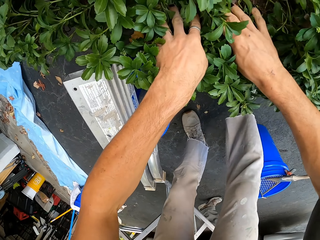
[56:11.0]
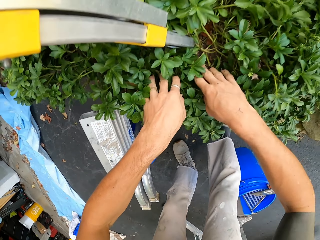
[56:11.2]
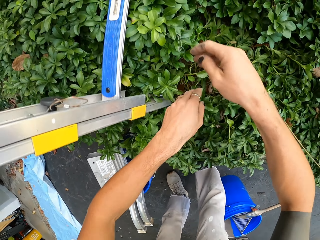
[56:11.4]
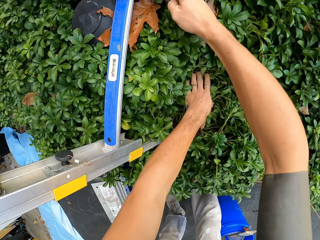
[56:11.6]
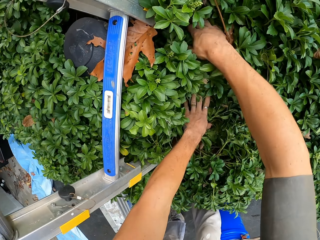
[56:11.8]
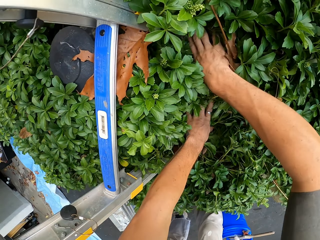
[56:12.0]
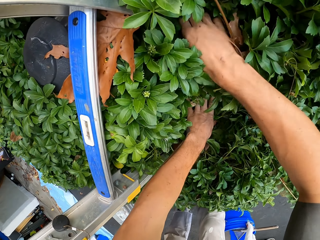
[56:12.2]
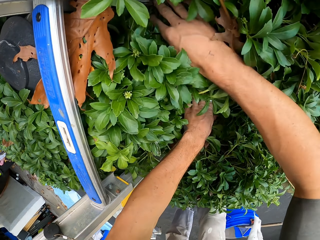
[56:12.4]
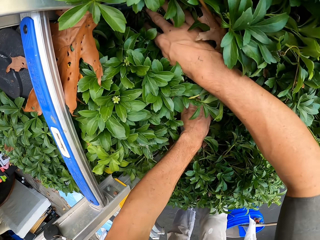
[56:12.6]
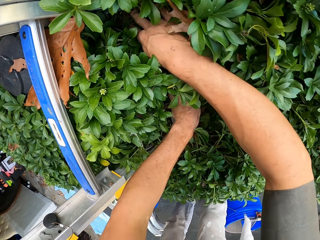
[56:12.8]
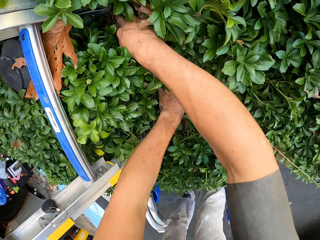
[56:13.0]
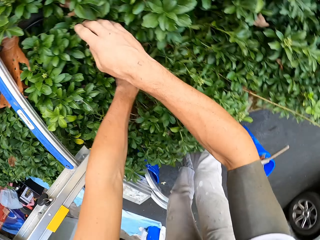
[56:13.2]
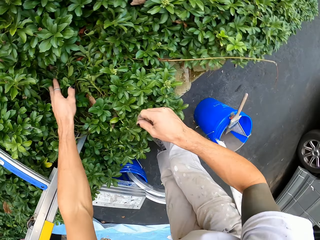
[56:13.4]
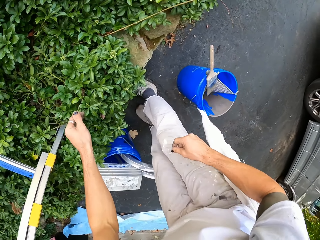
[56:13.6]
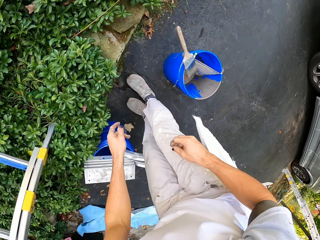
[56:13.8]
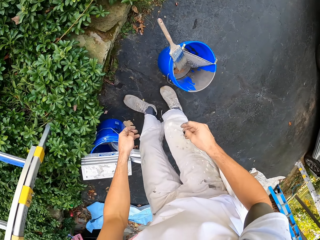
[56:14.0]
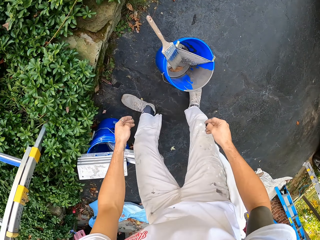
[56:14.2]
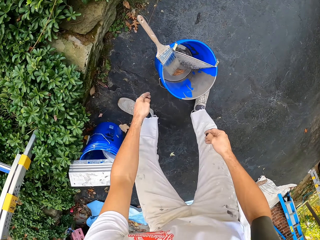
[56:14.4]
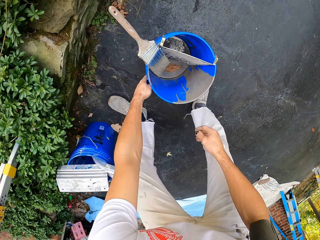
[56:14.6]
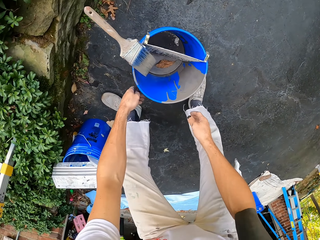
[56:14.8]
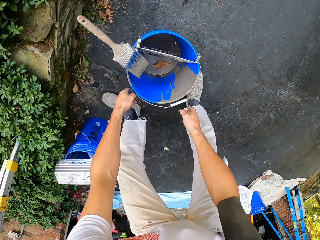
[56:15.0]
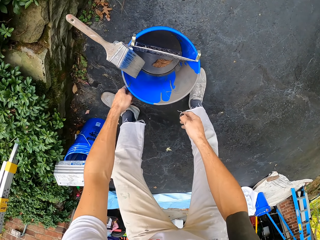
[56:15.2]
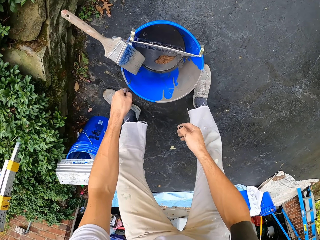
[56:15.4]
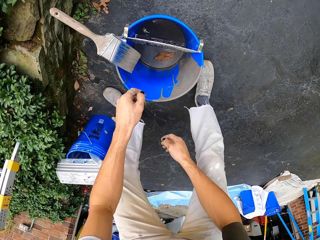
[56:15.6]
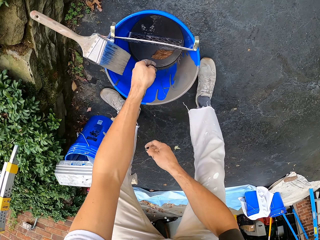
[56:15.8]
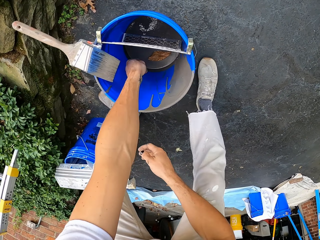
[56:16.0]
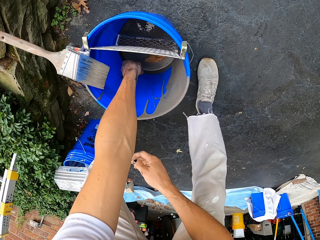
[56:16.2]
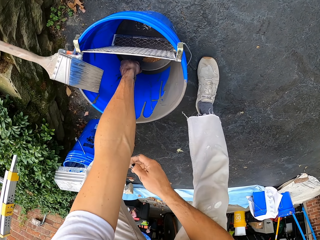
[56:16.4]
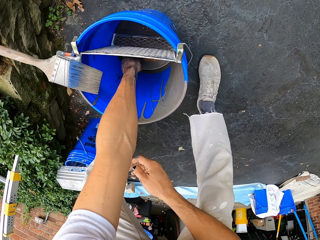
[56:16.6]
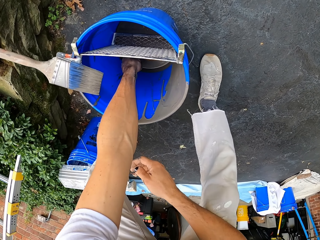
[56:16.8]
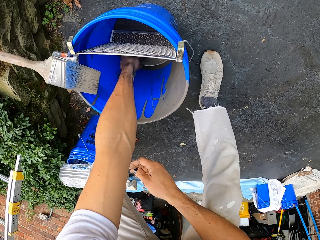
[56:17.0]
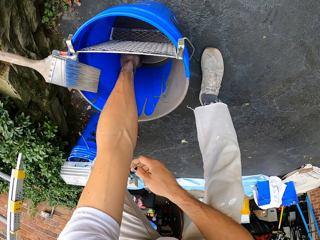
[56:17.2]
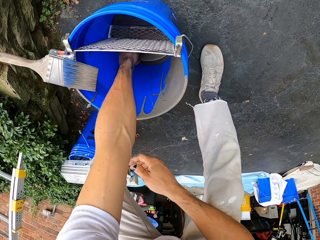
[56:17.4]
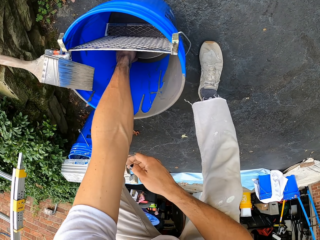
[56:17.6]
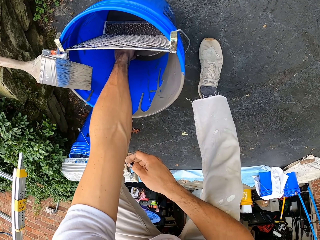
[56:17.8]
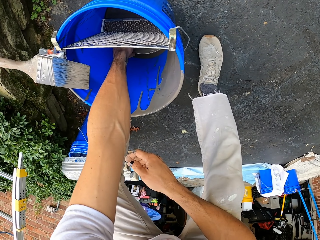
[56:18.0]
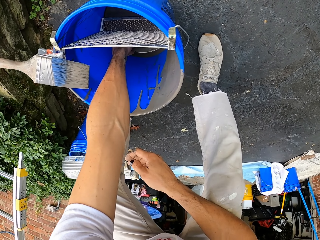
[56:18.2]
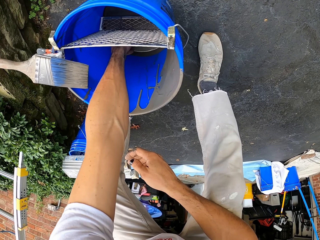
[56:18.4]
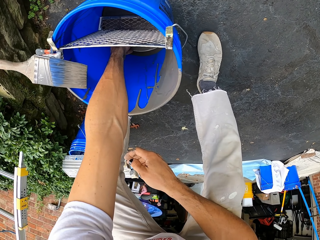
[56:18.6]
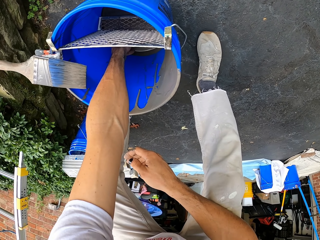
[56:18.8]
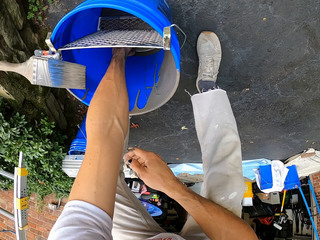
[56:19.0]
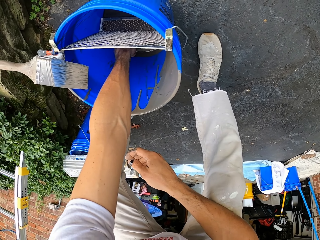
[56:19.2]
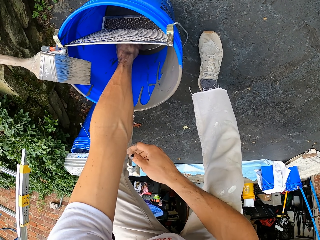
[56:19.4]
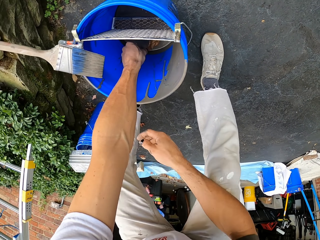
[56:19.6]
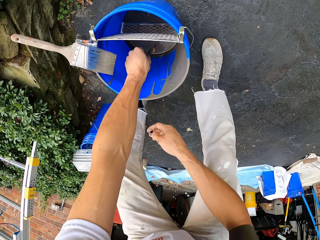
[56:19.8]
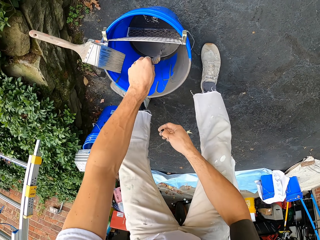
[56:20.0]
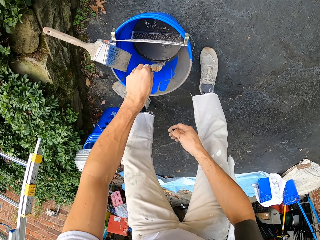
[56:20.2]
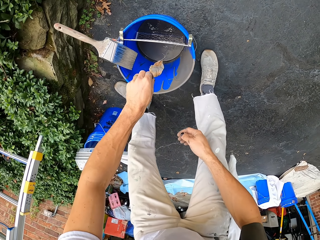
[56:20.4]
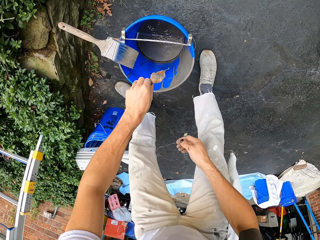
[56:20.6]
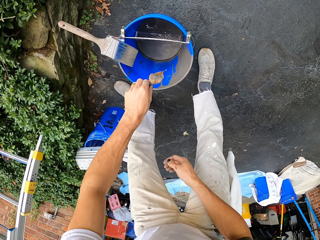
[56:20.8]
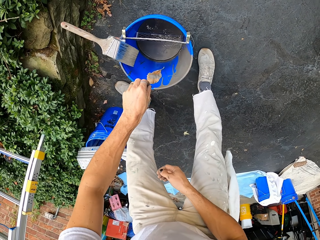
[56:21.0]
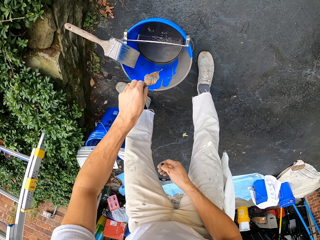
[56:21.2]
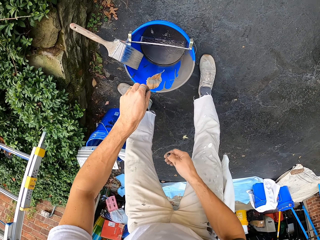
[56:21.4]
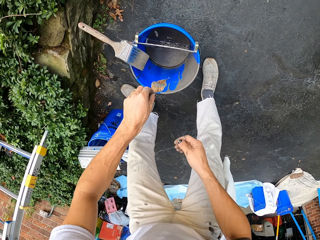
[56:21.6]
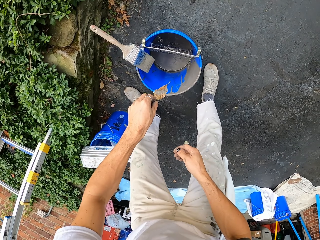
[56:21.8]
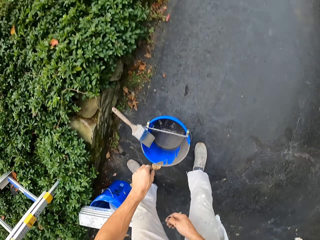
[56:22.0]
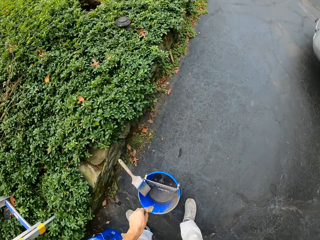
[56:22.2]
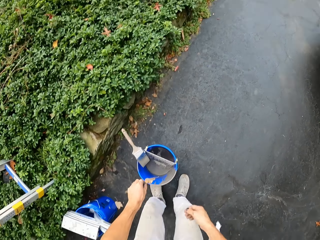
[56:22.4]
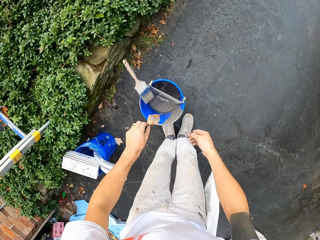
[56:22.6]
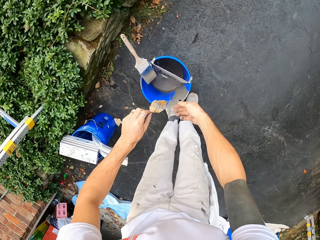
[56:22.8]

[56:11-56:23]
The camera wearer looks at the ladder feet. They touch the bucket. They move around. They remove a leaf from the bucket.

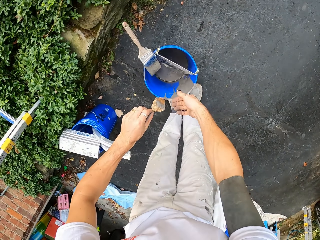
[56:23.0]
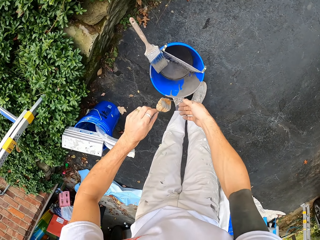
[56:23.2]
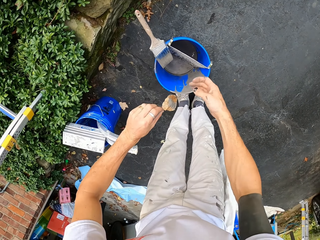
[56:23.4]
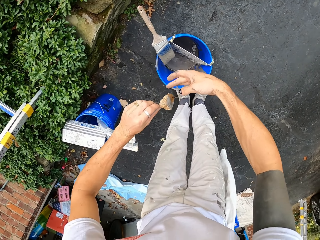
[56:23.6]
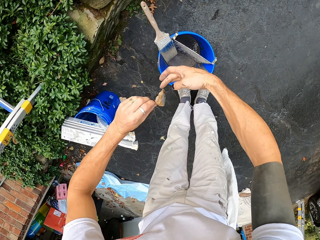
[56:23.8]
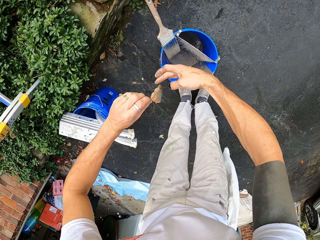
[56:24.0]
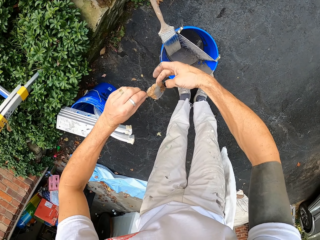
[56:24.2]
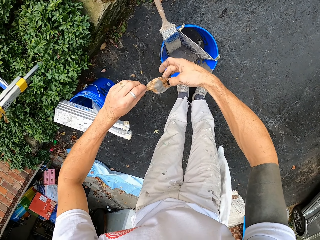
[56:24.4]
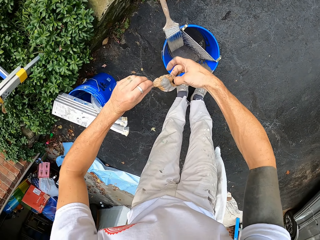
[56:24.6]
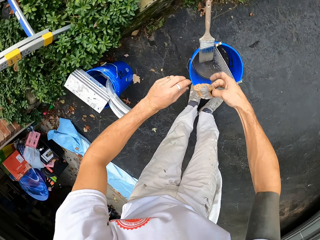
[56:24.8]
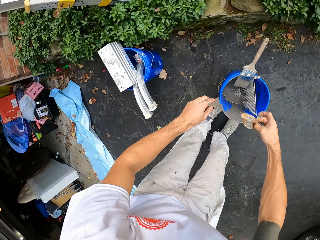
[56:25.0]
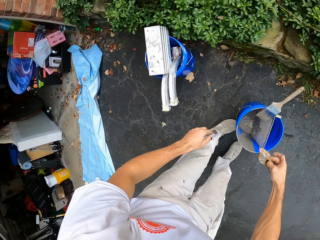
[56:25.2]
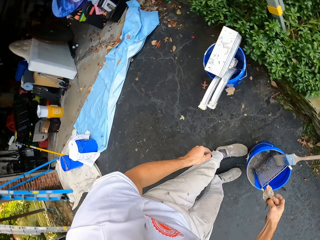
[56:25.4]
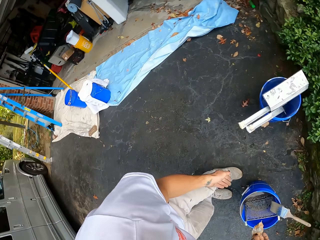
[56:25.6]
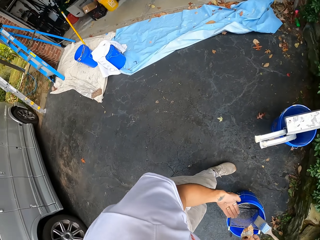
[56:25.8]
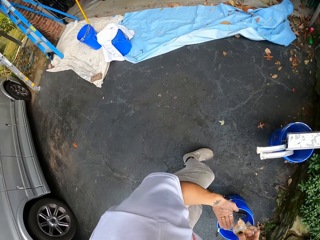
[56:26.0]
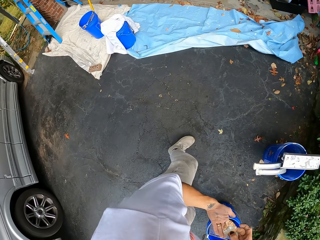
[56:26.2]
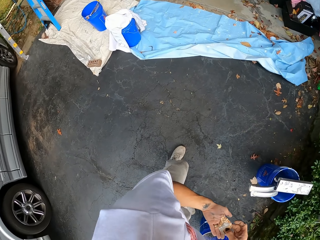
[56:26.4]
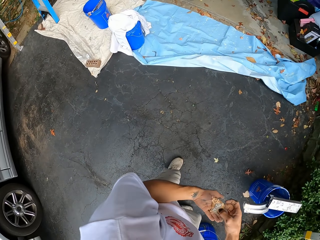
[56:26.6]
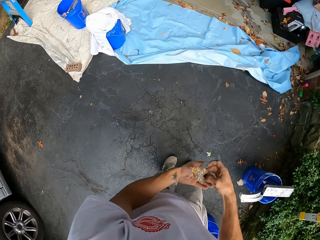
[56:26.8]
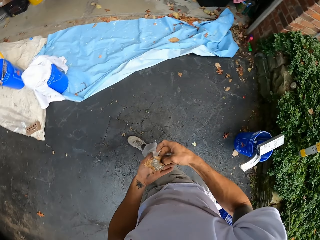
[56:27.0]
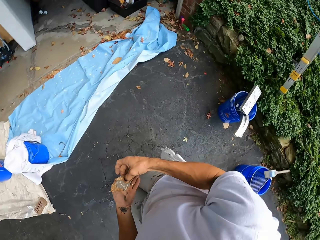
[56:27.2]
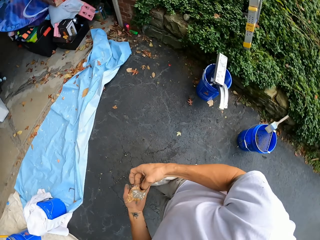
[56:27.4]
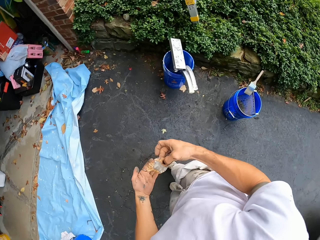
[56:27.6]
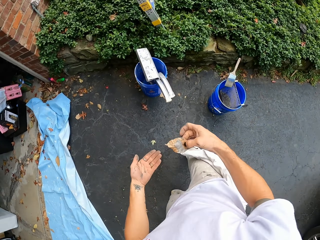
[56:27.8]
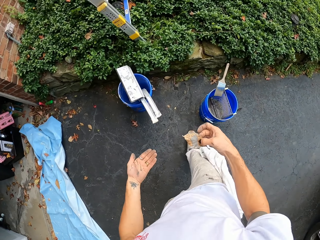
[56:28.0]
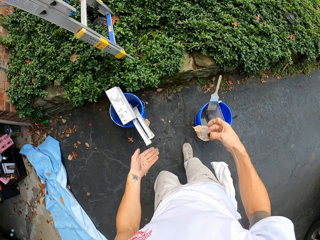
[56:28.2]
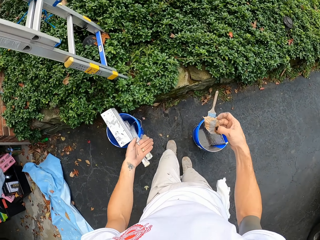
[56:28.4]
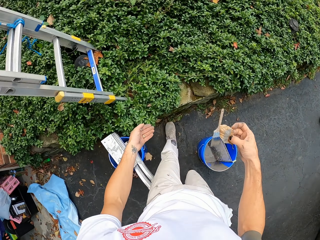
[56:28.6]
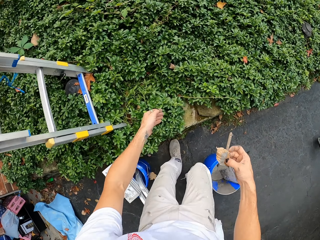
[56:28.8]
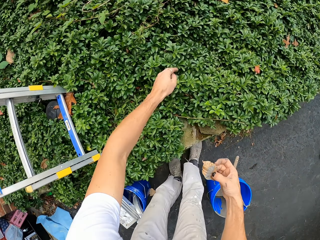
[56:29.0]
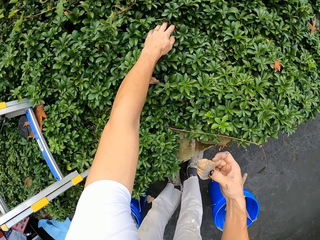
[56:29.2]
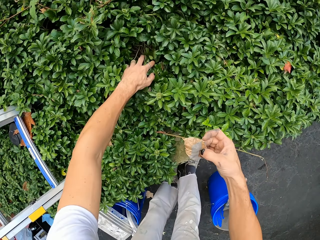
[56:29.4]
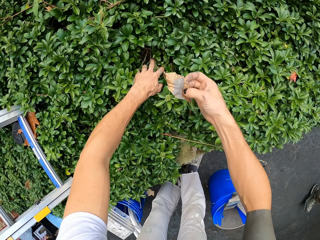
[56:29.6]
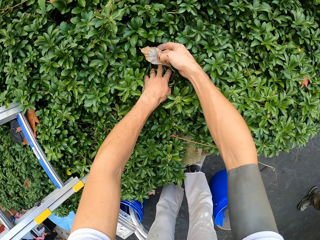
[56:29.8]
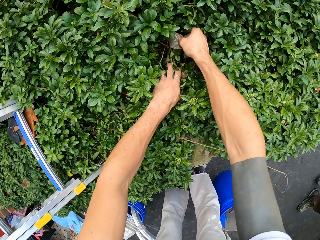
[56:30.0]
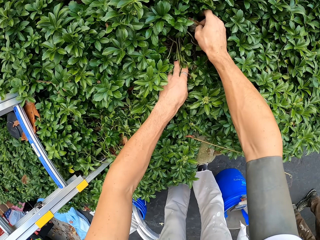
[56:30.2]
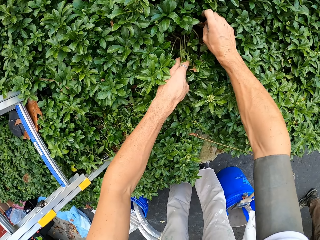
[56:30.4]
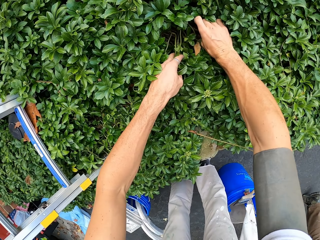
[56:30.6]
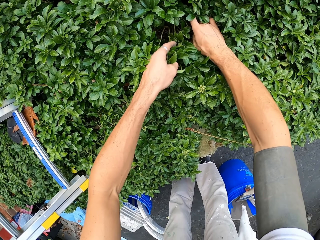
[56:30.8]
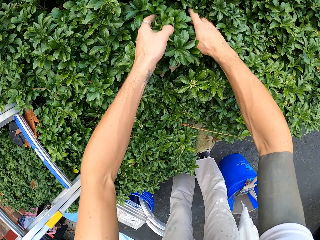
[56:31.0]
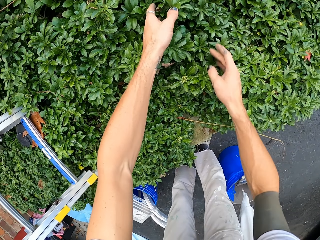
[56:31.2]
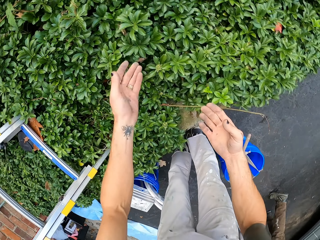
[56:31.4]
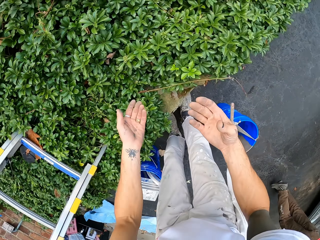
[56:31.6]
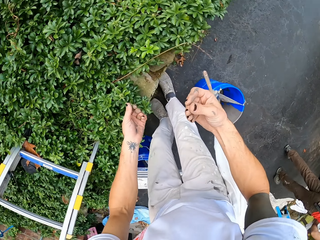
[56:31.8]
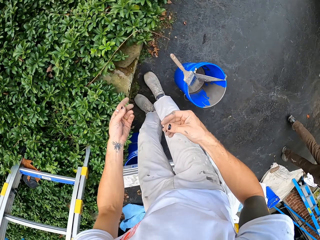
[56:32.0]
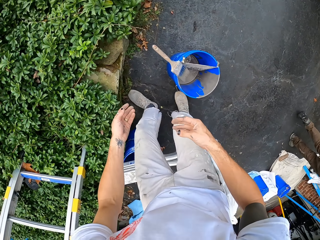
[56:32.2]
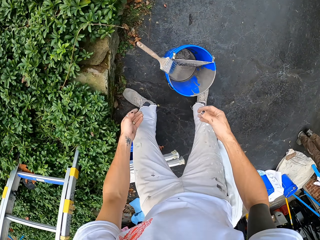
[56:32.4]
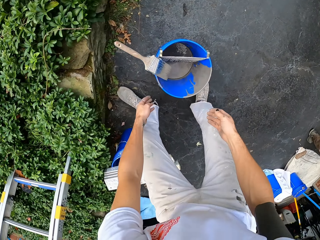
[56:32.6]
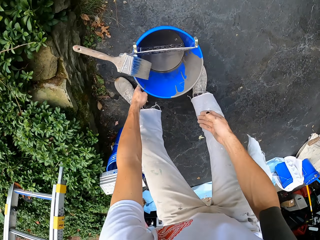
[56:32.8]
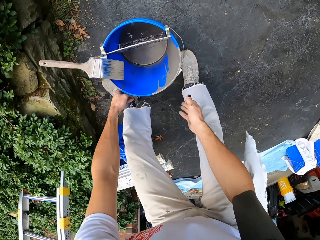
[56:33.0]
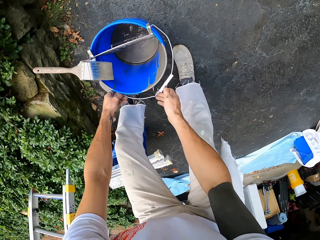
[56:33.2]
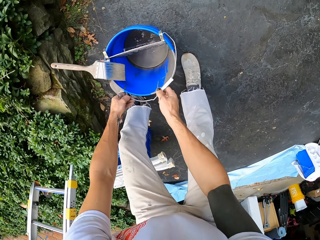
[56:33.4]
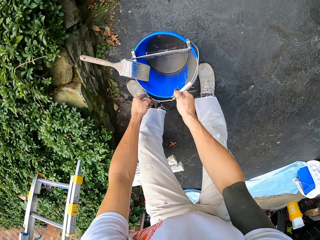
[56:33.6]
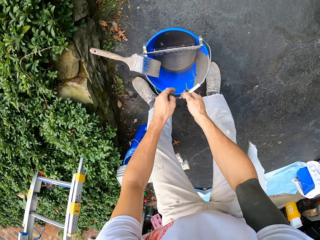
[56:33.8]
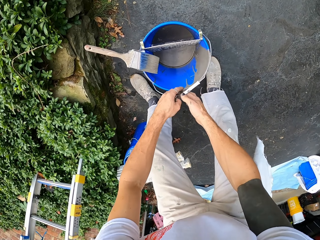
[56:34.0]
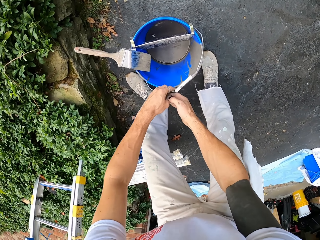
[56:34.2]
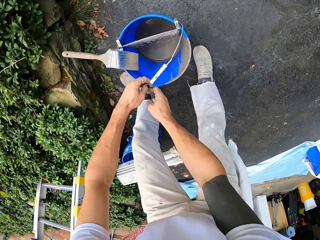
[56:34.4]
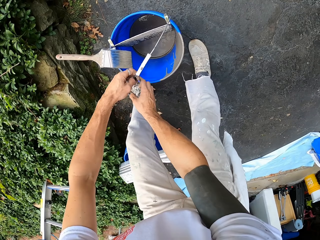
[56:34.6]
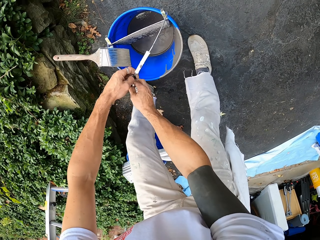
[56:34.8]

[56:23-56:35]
The camera wearer holds the leaf with the left hand. They walk a few steps. They put the leaf in the bush.
